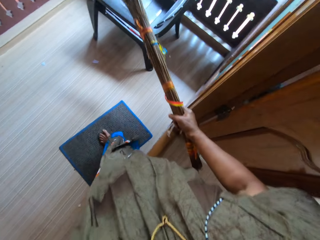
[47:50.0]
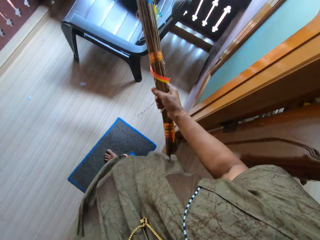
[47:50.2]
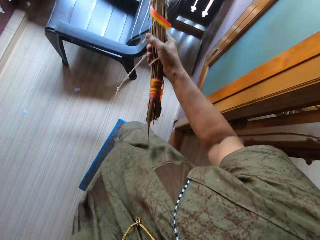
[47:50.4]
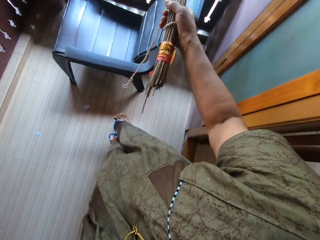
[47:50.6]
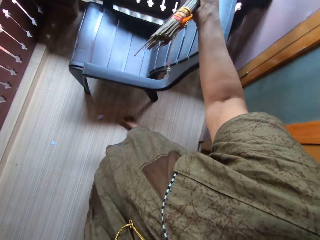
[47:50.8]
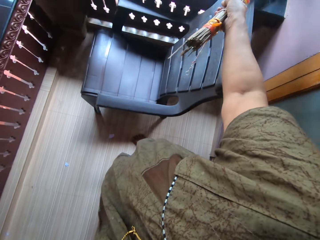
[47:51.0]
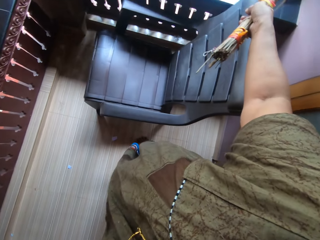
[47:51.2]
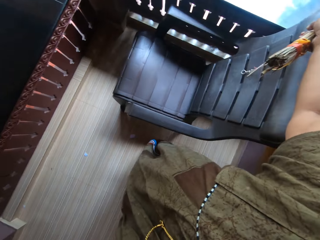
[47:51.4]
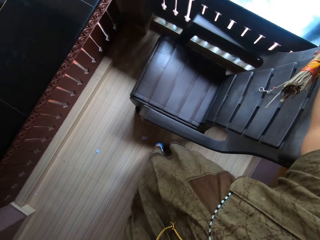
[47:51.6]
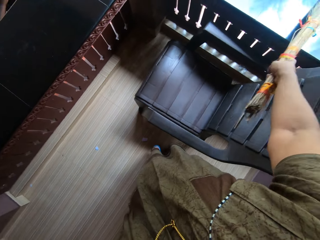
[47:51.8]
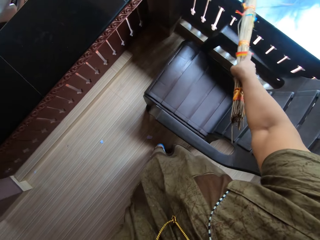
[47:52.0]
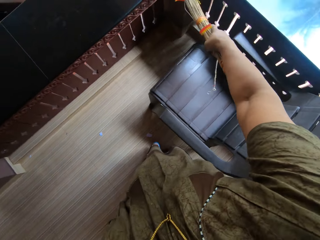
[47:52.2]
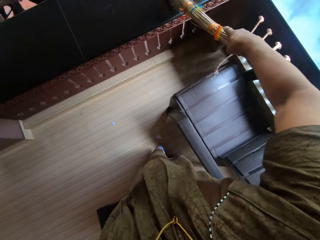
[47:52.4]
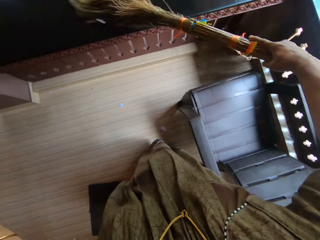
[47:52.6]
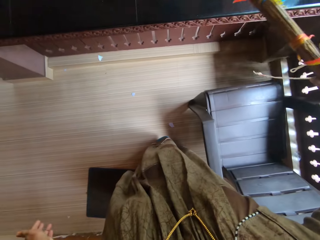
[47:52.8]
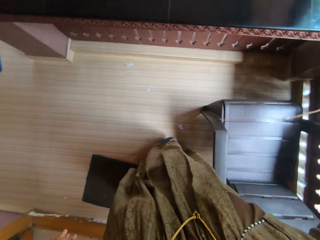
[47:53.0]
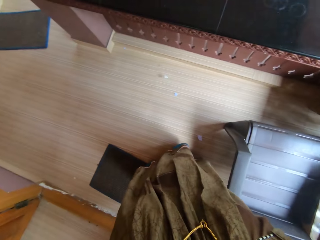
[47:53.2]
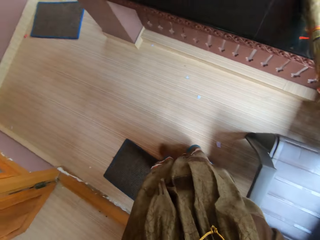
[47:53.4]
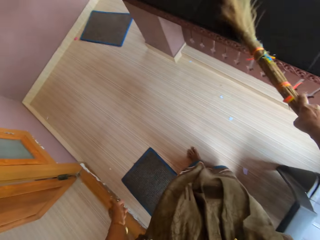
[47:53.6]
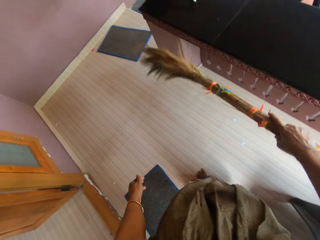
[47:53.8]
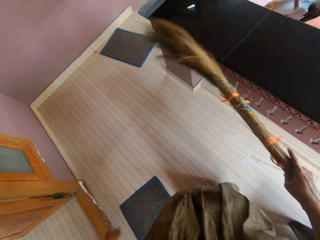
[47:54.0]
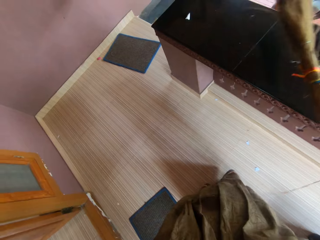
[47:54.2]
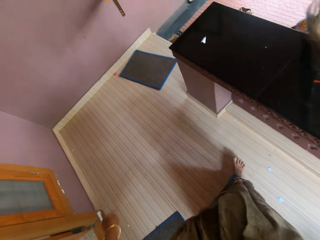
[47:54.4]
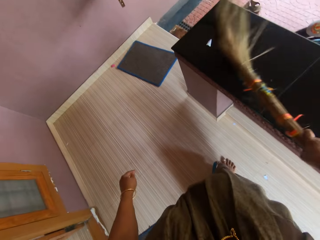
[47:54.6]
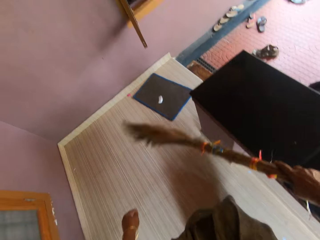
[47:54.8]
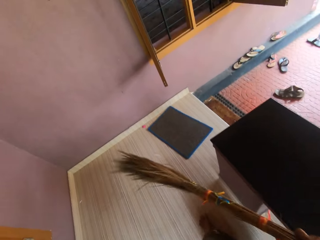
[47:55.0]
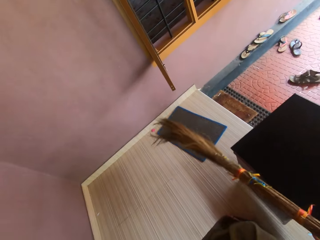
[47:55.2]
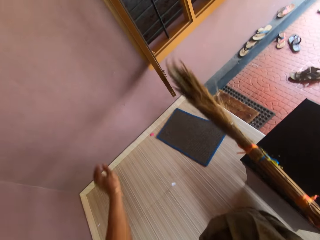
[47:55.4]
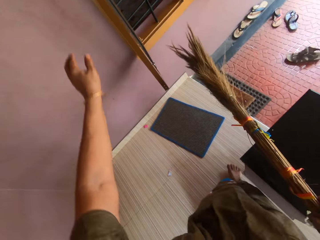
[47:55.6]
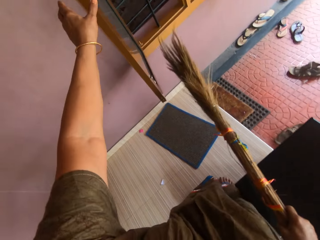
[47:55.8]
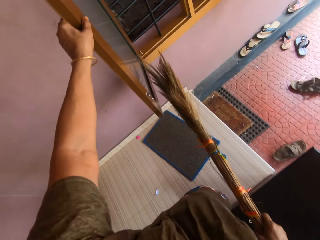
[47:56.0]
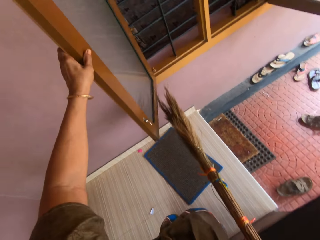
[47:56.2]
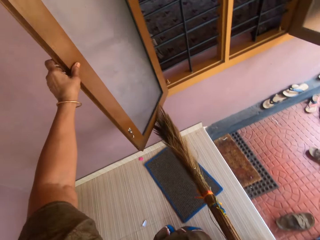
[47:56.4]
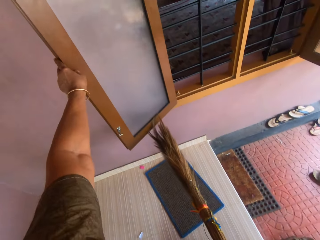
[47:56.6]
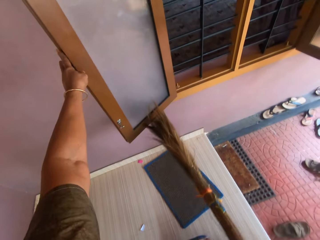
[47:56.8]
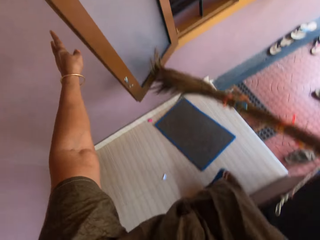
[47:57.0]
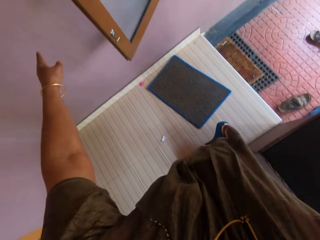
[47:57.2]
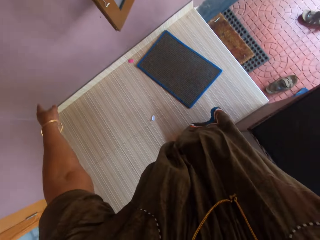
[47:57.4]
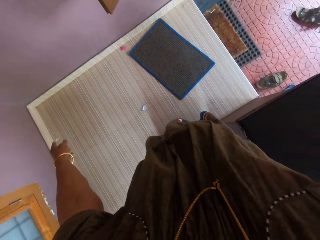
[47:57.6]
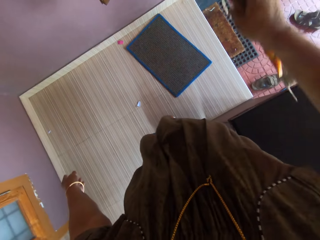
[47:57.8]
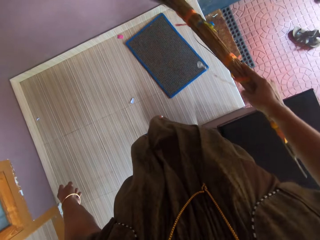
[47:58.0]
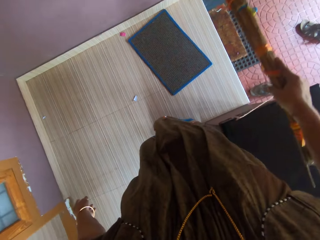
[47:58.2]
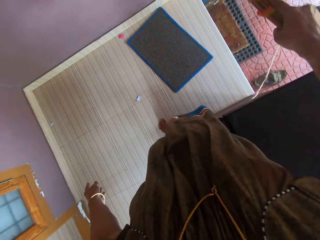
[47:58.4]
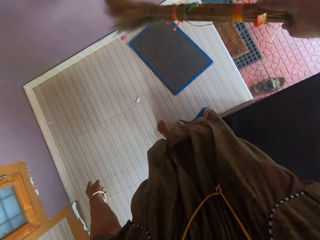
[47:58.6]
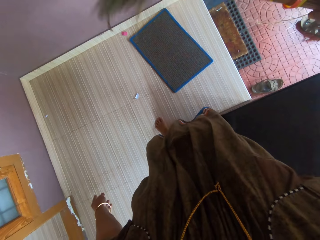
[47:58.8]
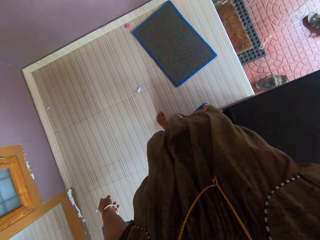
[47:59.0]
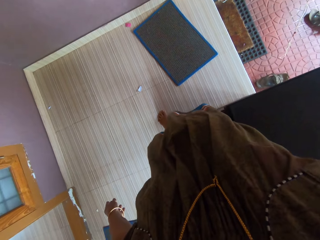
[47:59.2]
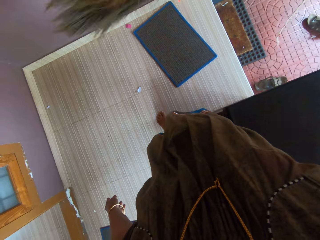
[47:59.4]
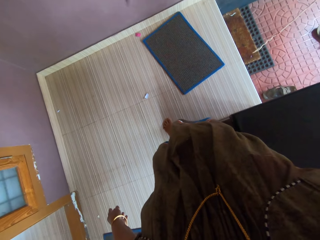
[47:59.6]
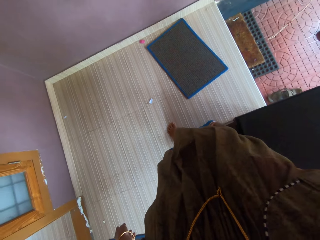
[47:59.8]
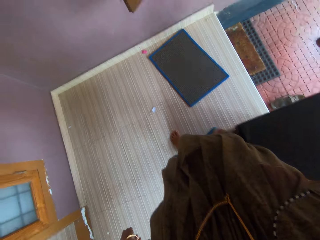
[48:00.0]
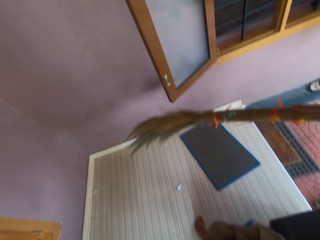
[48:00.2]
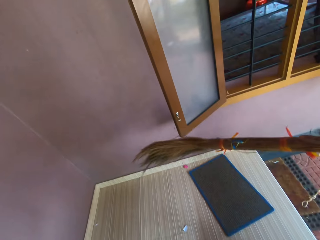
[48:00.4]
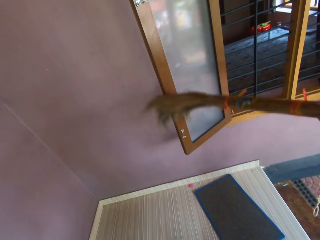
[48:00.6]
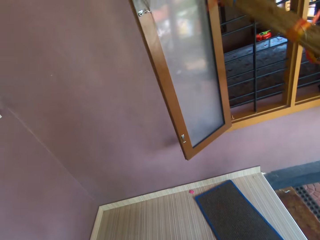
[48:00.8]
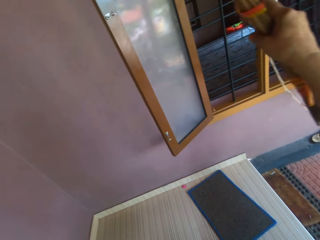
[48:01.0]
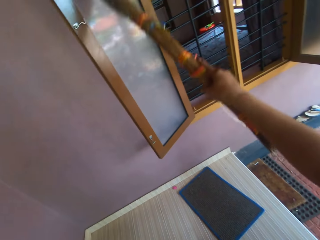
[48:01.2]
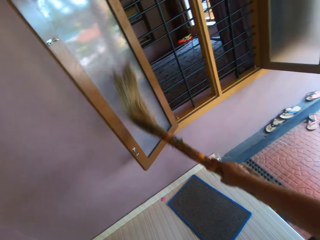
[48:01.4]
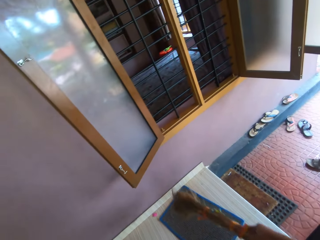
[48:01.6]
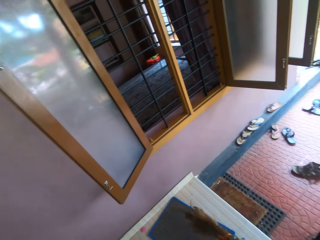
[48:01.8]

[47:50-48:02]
The camera wearer sweeps the entrance of an apartment with the broom in her right hand. She walks towards a window. She pushes the window with her left hand. She opens the window. She dusts the window with the broom in her right hand.

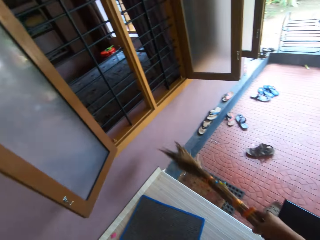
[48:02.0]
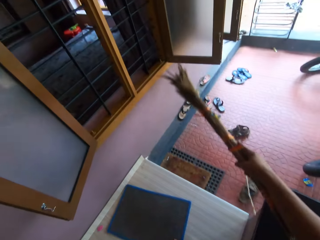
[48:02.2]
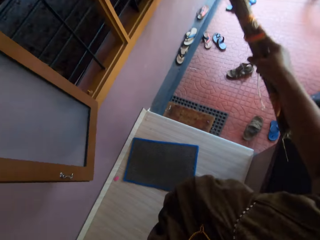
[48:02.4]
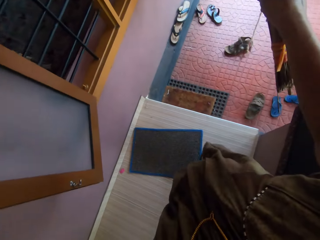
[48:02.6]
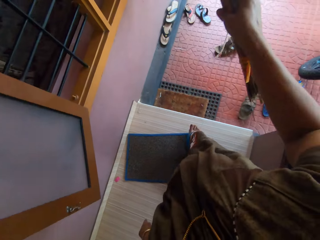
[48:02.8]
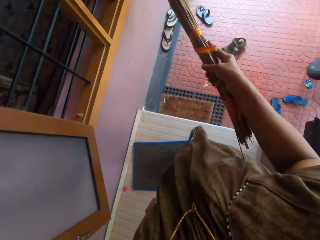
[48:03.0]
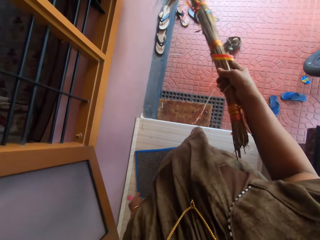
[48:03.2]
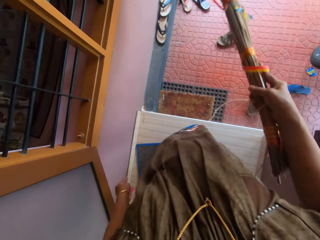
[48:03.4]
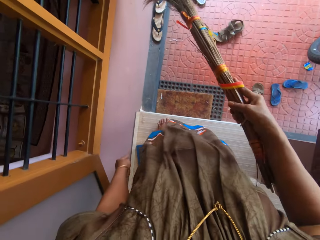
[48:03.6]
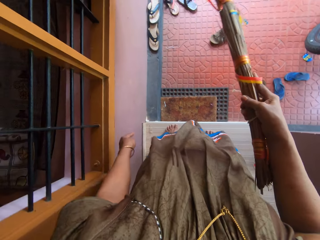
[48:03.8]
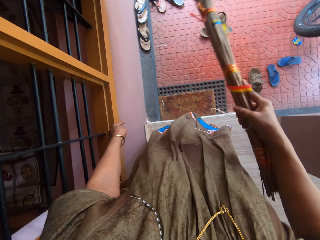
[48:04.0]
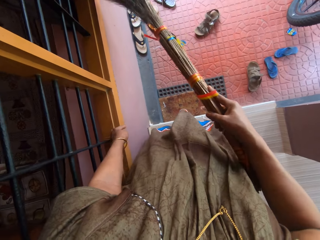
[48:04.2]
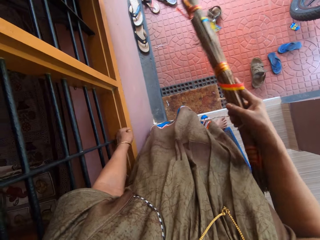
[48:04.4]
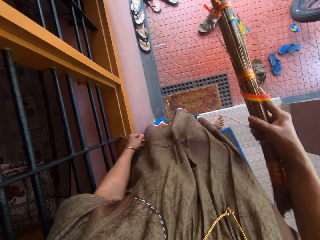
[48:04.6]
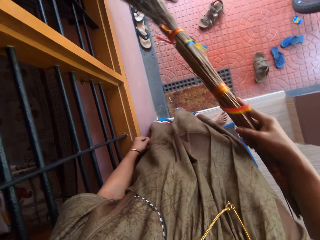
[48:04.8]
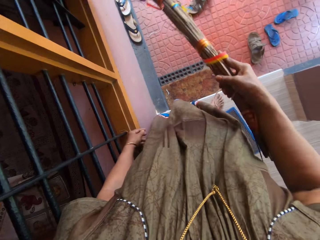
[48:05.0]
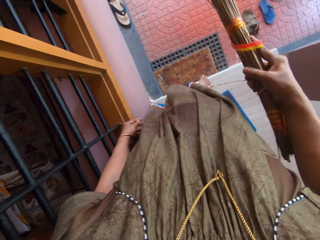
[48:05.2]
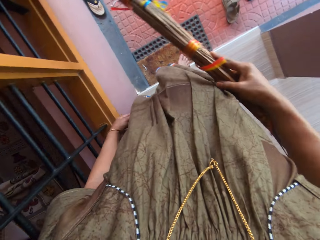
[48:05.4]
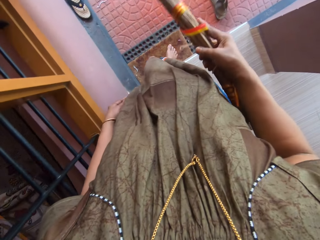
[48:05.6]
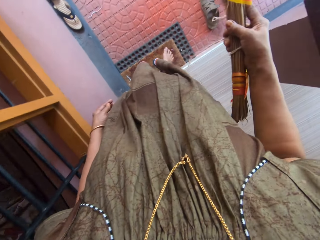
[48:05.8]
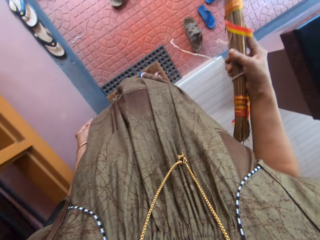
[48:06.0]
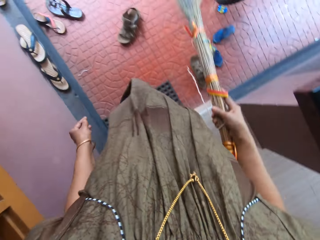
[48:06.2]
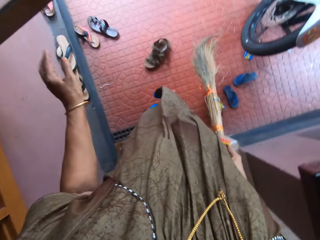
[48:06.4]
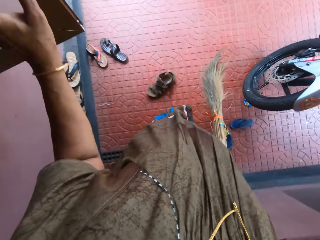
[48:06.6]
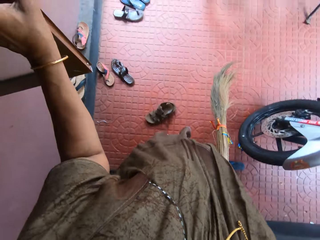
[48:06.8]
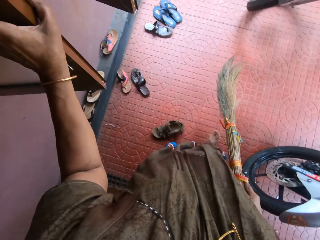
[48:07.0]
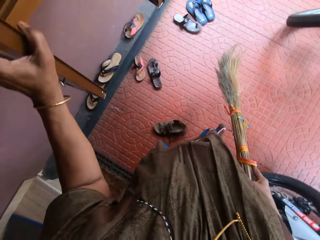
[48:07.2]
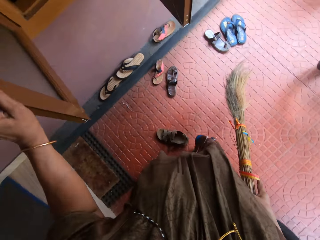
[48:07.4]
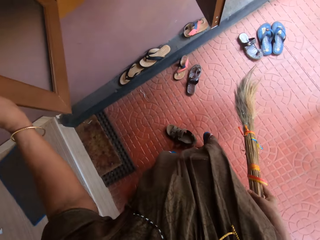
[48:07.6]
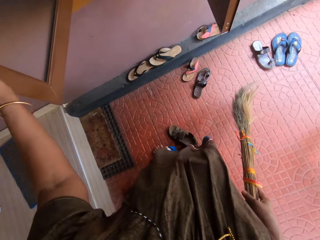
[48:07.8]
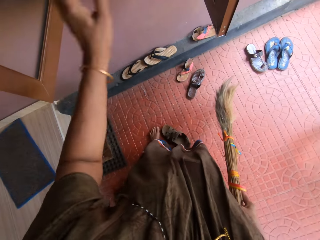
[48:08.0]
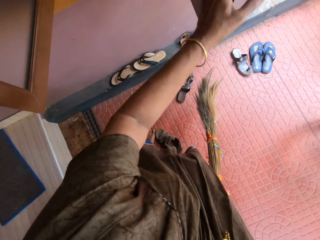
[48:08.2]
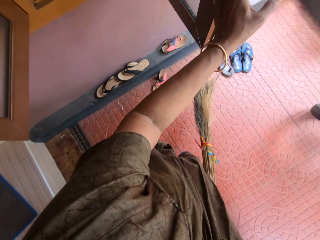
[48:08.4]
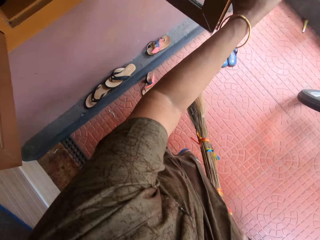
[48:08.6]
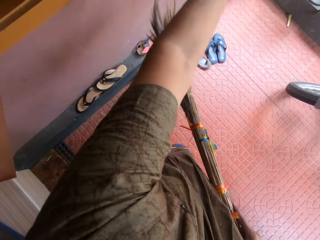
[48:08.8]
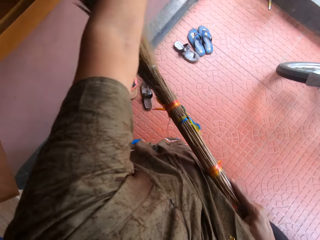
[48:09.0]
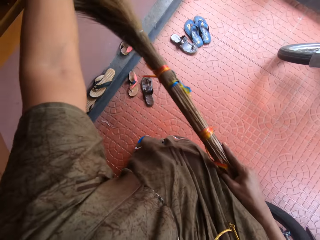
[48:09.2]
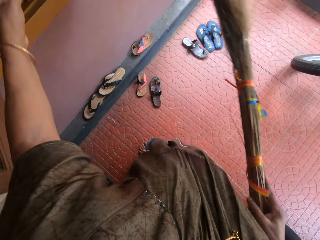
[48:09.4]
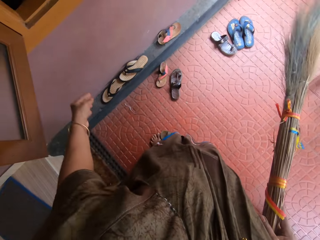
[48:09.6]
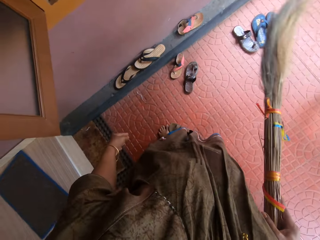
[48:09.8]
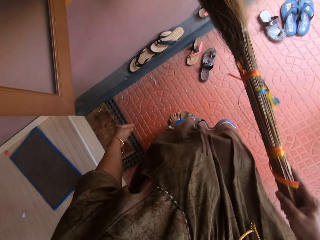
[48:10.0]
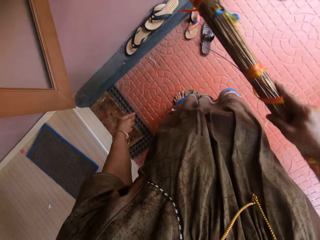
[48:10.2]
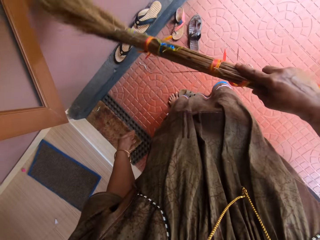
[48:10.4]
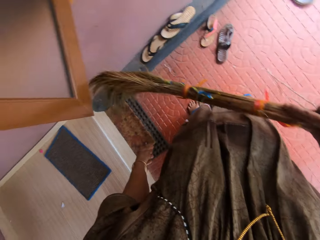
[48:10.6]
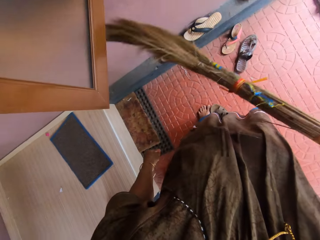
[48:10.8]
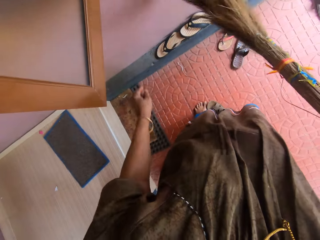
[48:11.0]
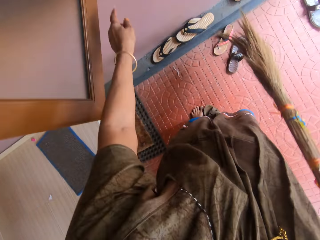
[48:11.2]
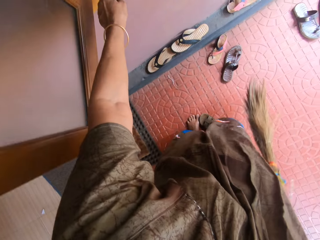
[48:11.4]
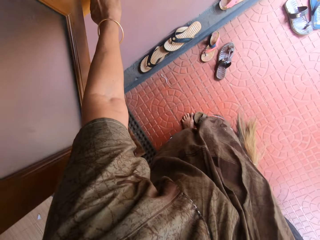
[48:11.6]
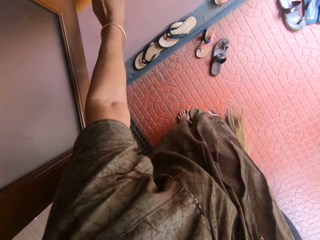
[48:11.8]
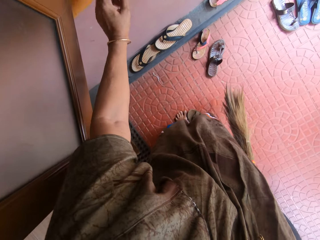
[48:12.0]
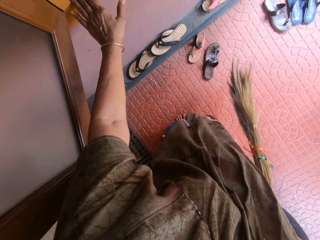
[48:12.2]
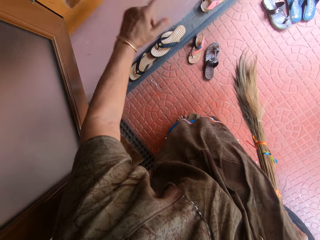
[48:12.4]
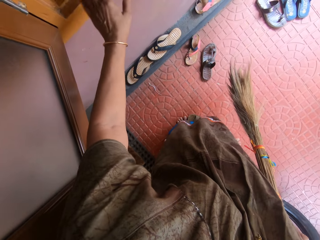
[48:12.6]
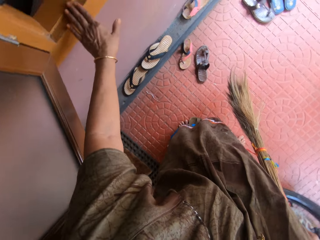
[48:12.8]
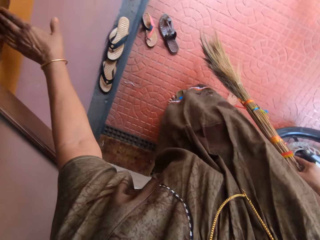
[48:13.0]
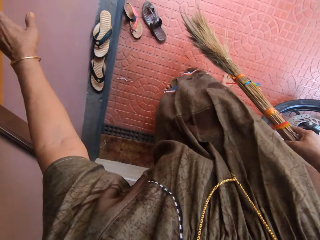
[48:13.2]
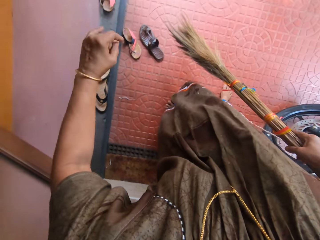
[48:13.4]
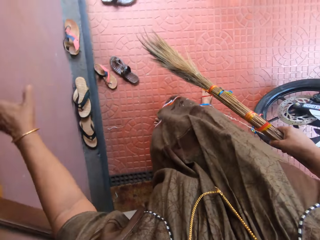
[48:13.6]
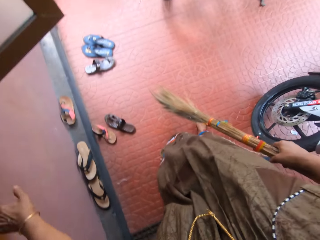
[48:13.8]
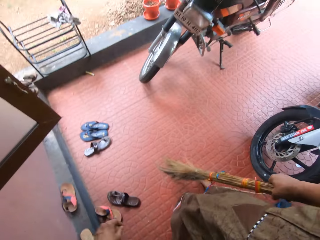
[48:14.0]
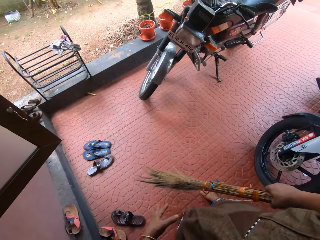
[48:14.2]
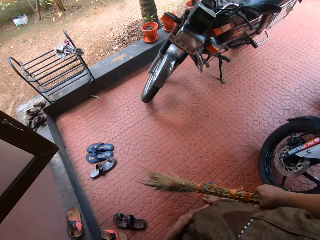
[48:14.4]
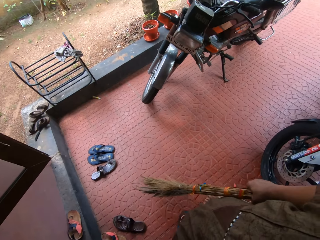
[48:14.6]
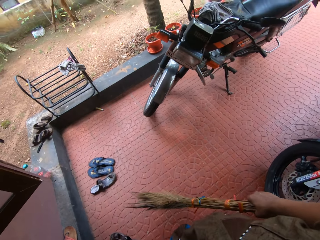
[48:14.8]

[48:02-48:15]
The camera wearer adjusts a window. She pushes the window with her left hand. She dusts the window with the broom in her right hand. She dusts off the window sill with her left hand. She swipes the dirt on the window with her left hand.
